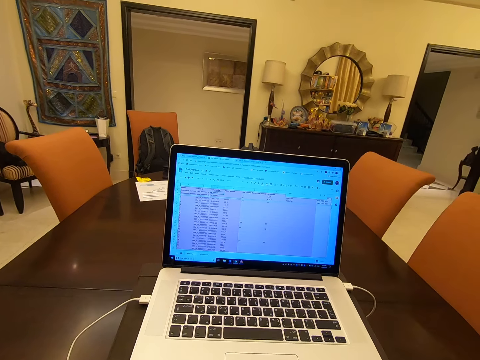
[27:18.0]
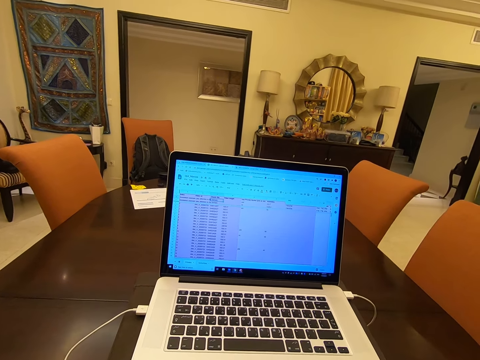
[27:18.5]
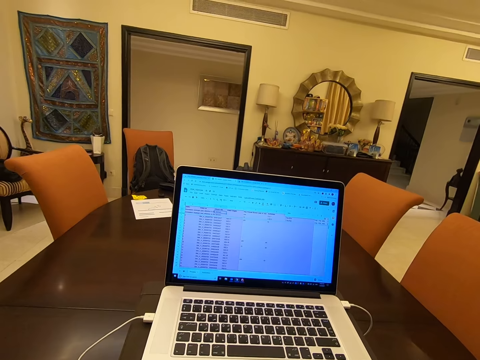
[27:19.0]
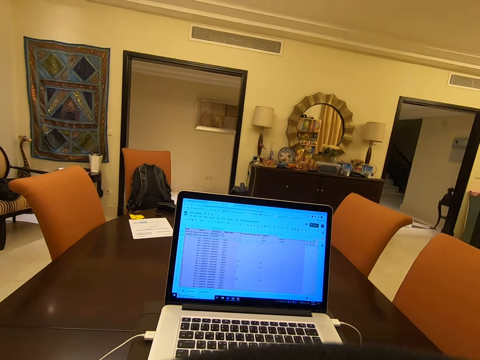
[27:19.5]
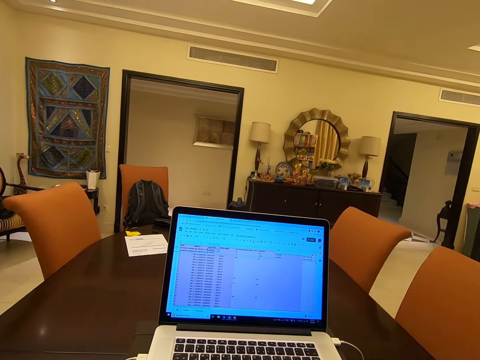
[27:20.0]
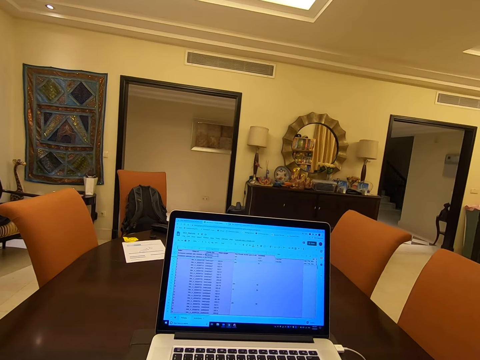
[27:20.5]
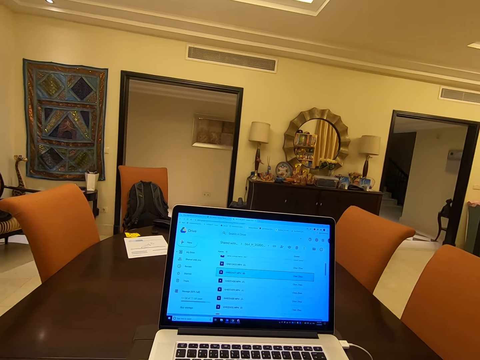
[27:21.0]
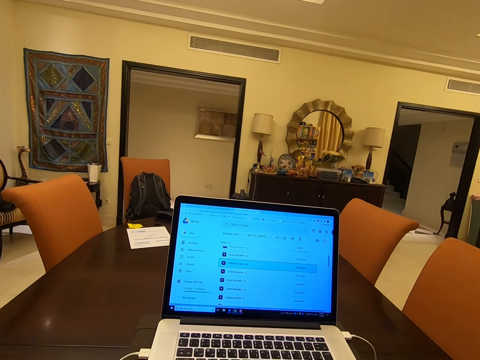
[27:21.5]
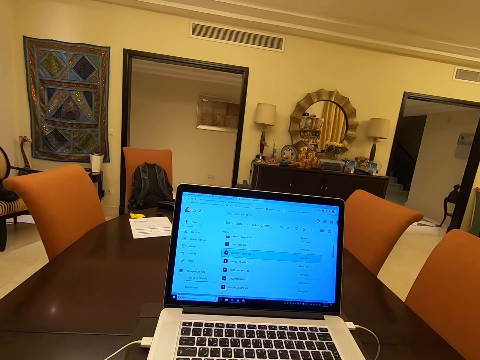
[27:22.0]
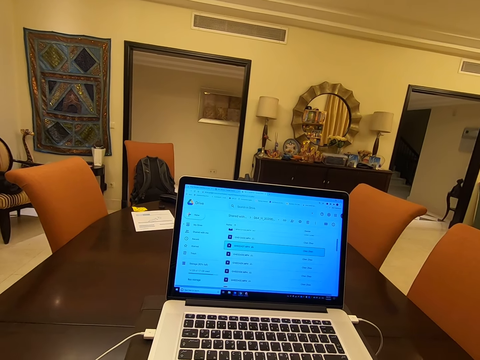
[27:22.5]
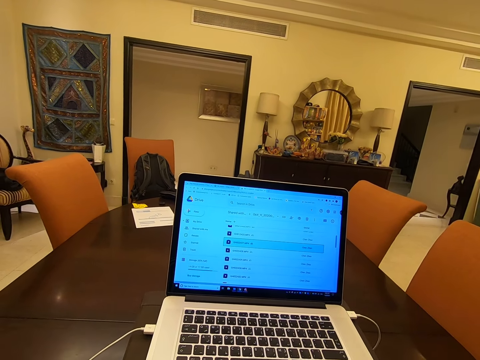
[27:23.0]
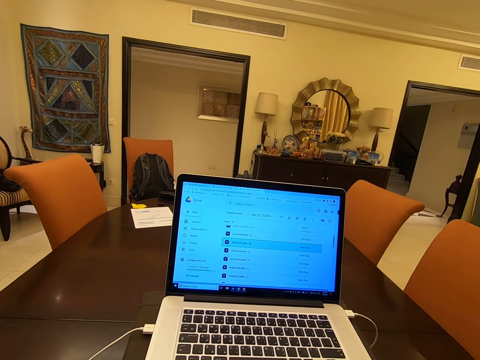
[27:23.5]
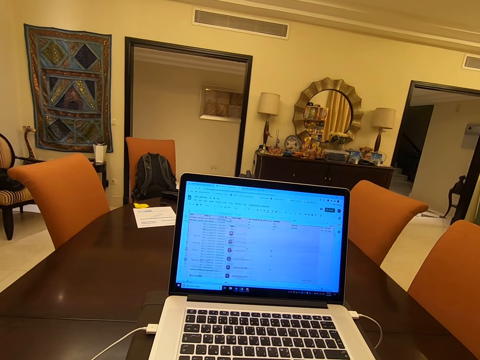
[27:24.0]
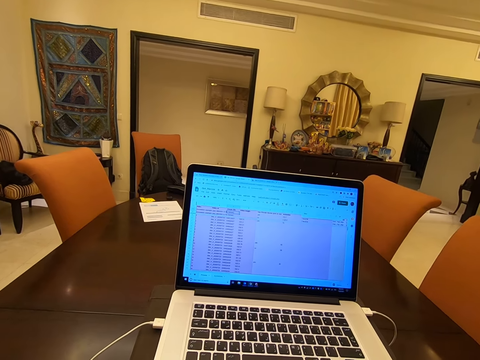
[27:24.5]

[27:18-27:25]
The camera wearer lifts their head up. They put their head down.

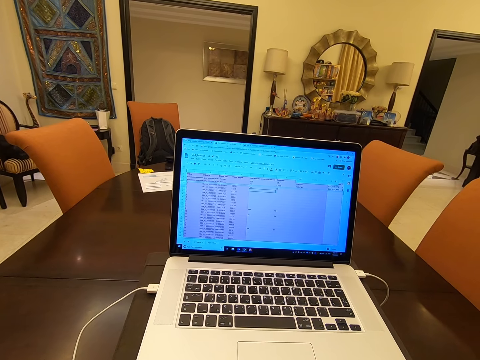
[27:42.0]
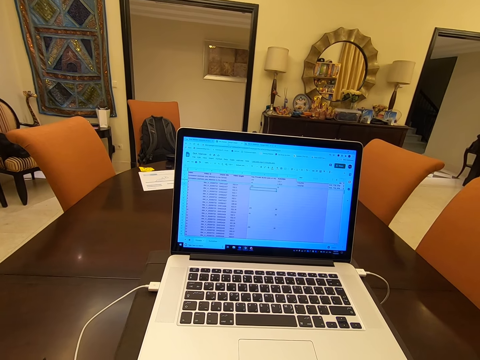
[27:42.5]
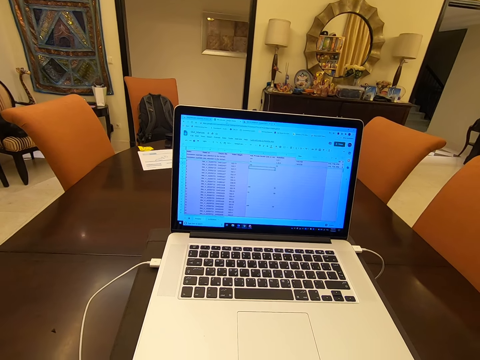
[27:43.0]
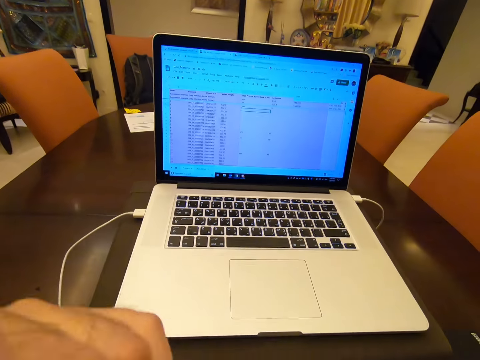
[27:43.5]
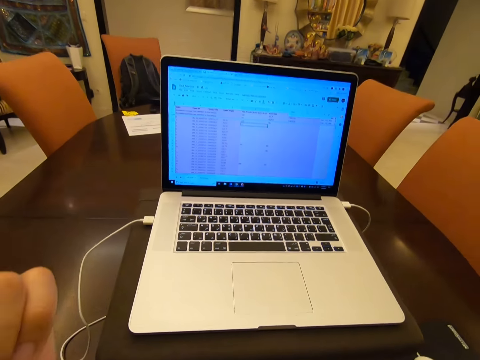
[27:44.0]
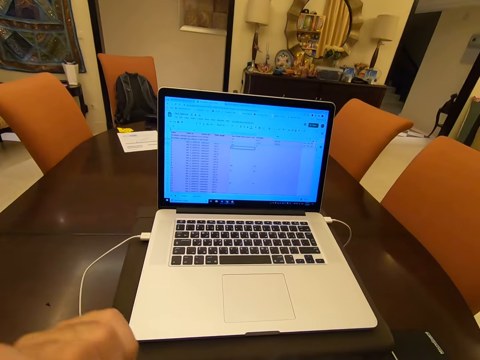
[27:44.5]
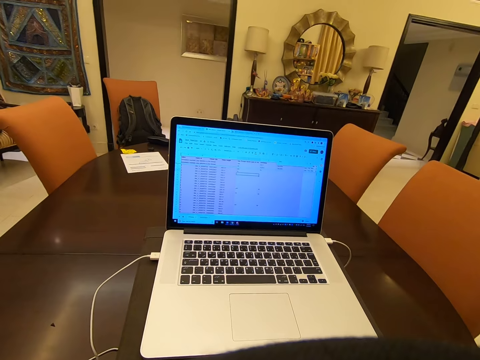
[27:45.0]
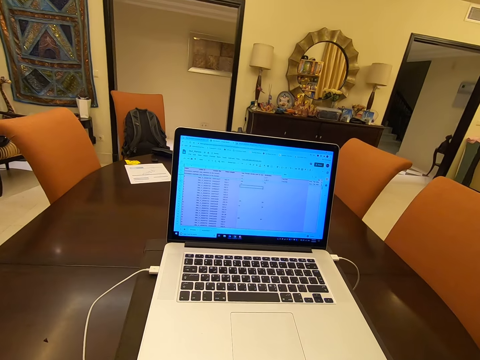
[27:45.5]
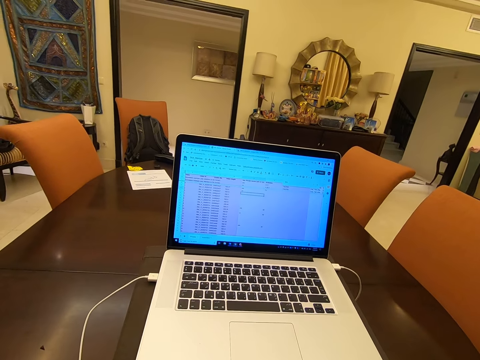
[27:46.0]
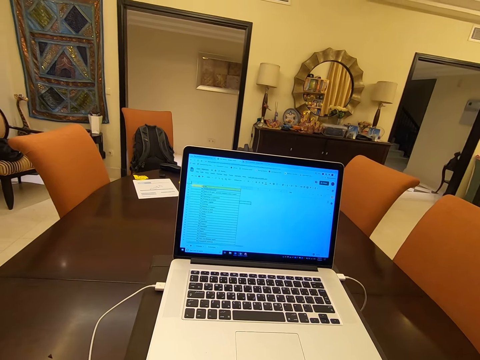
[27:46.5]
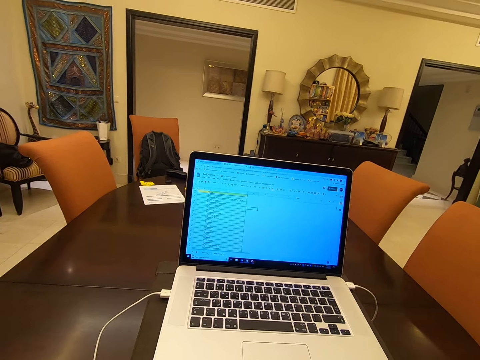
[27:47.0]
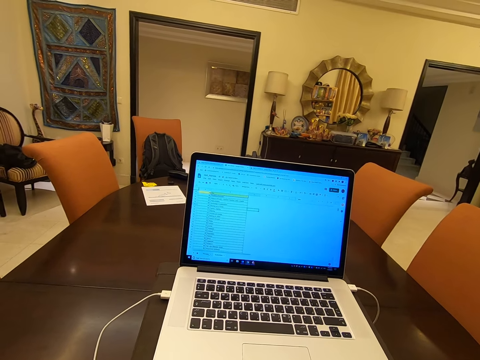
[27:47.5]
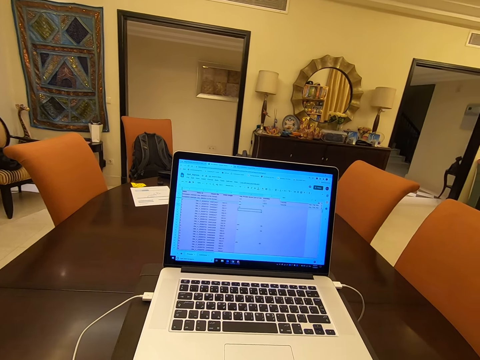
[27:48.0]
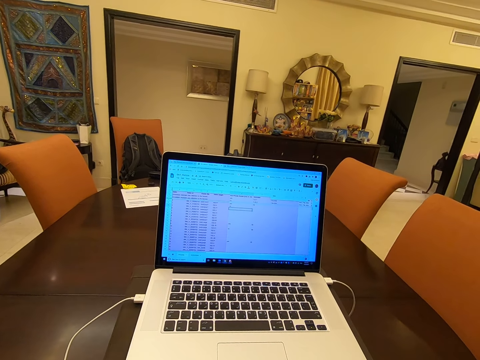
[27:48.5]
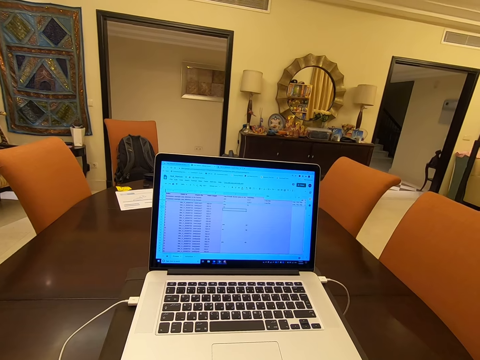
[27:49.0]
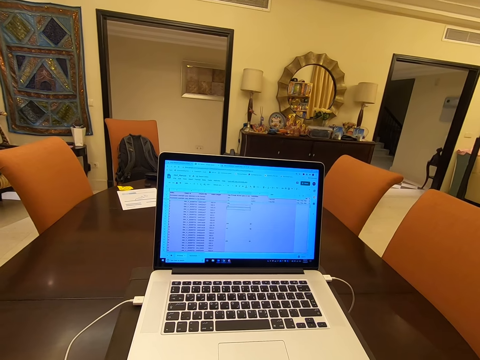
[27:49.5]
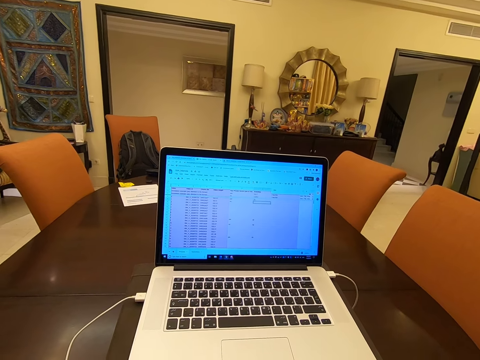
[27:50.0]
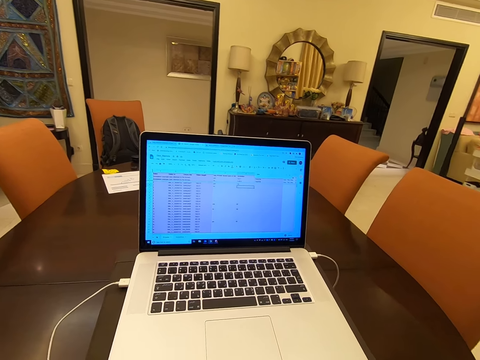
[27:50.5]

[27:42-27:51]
The camera wearer lifts their hand up. They put their hand down.

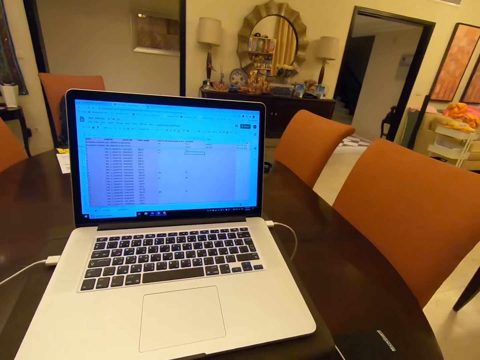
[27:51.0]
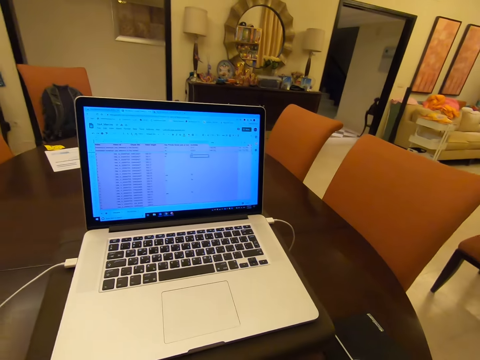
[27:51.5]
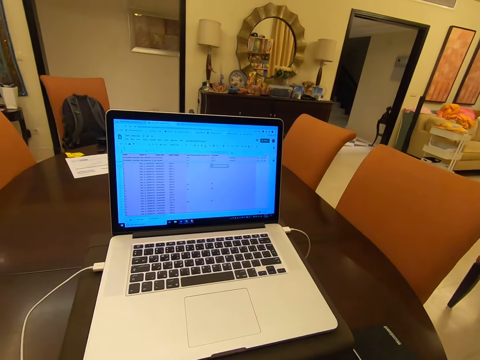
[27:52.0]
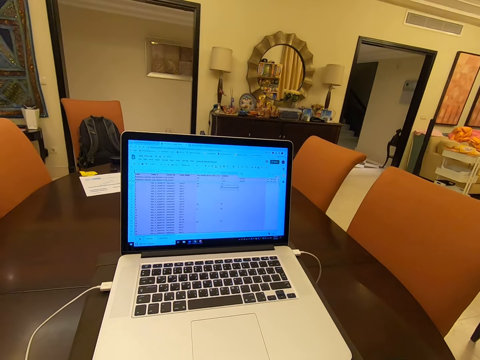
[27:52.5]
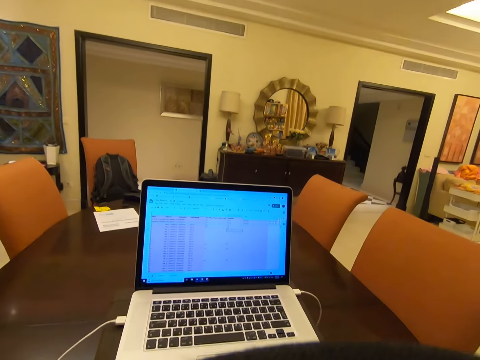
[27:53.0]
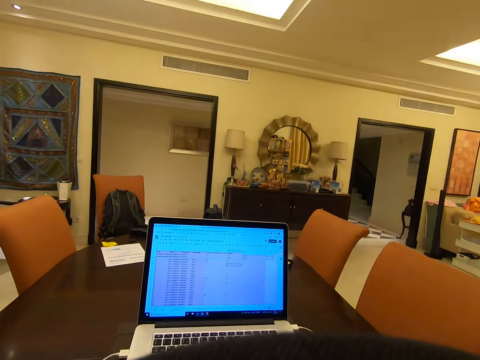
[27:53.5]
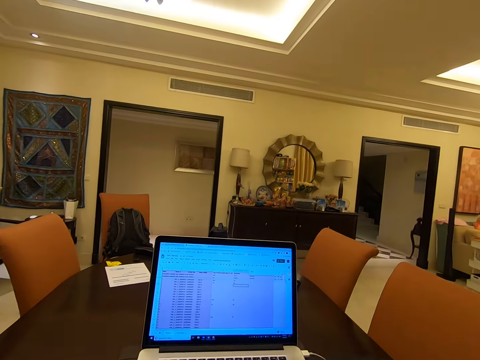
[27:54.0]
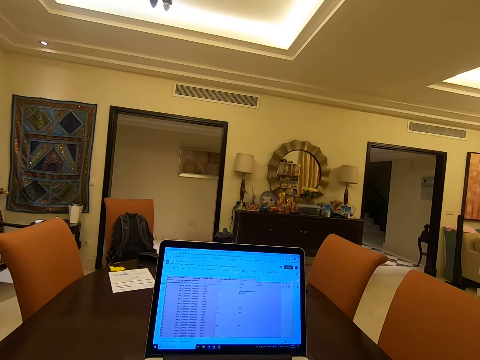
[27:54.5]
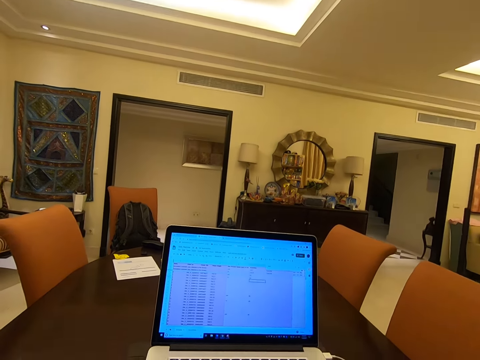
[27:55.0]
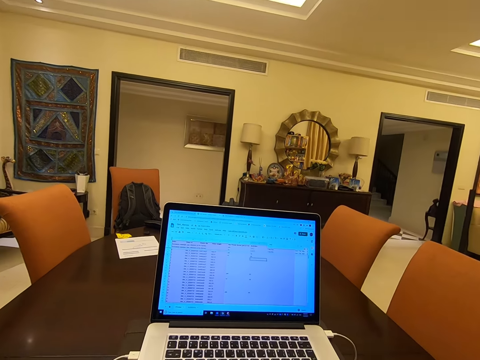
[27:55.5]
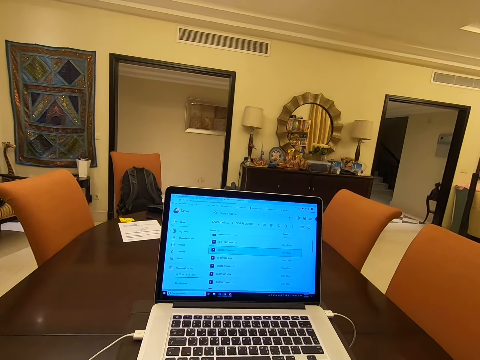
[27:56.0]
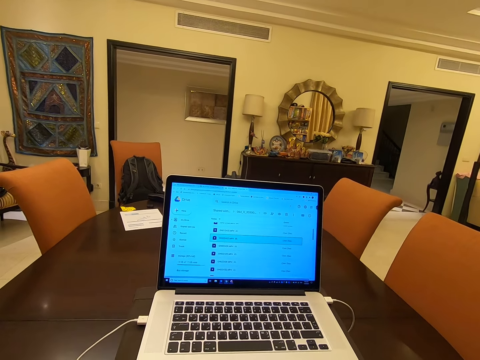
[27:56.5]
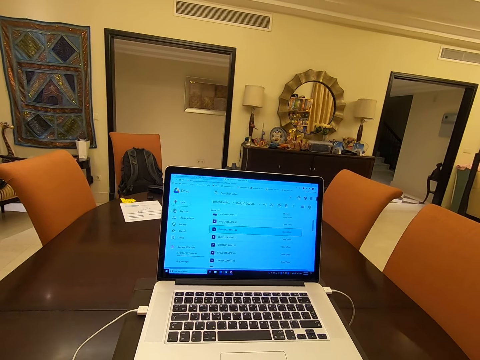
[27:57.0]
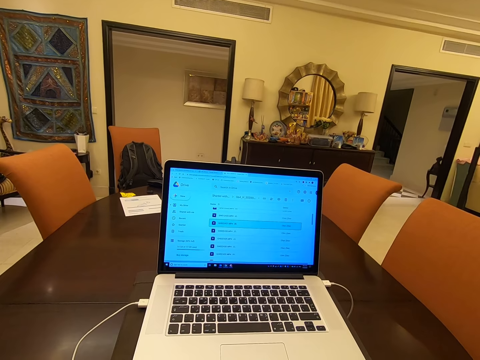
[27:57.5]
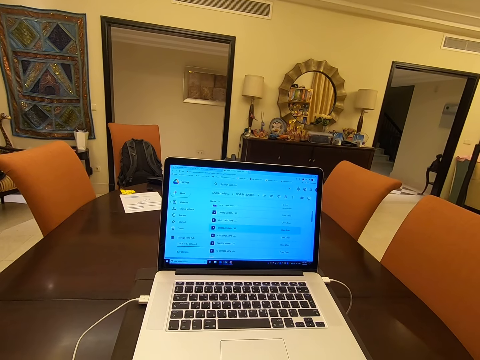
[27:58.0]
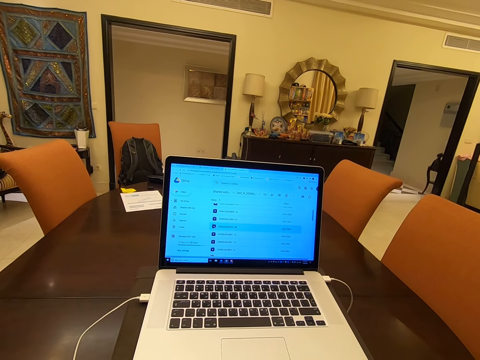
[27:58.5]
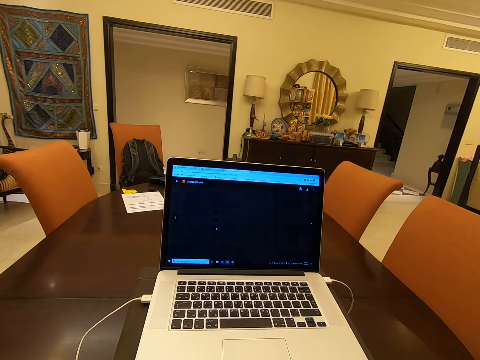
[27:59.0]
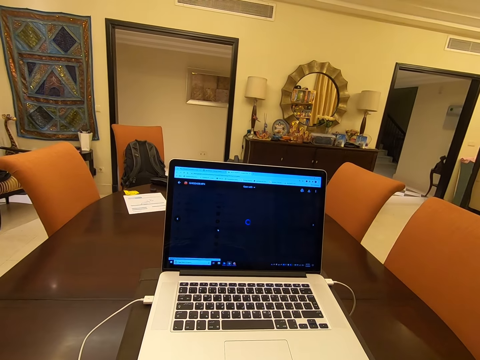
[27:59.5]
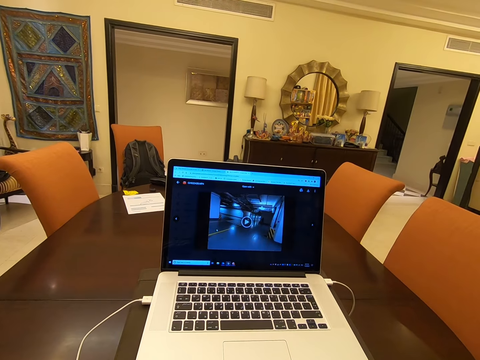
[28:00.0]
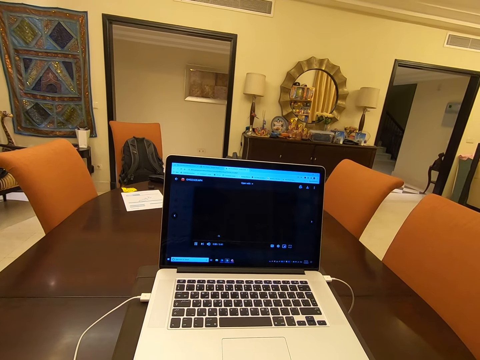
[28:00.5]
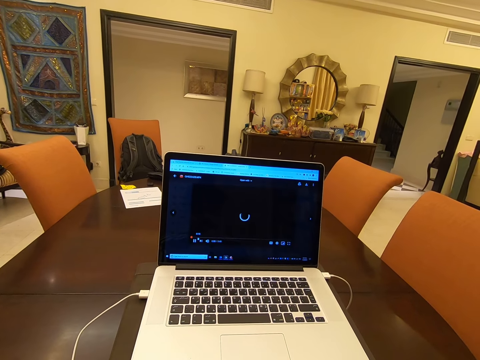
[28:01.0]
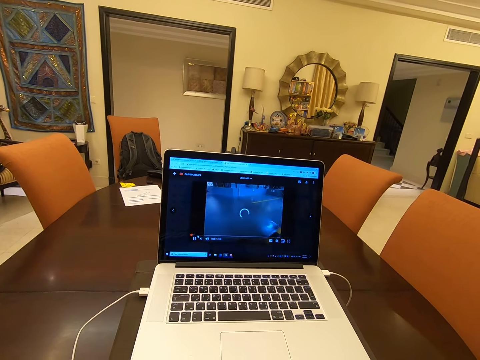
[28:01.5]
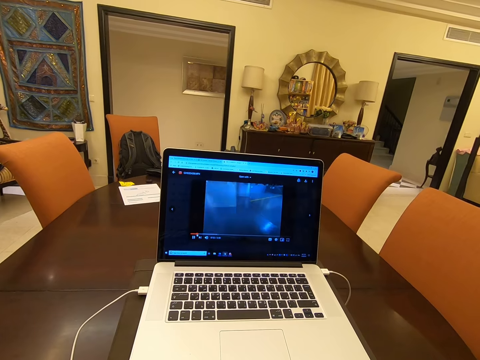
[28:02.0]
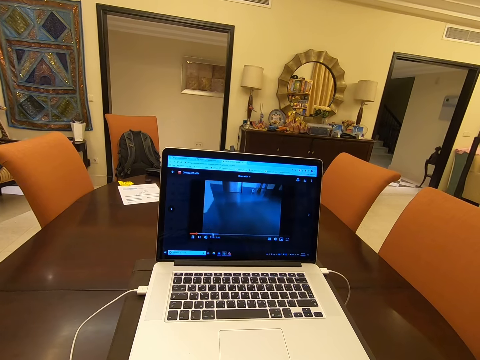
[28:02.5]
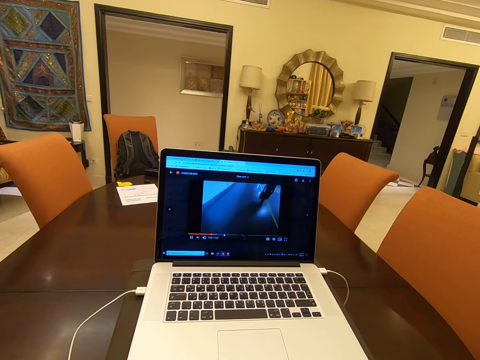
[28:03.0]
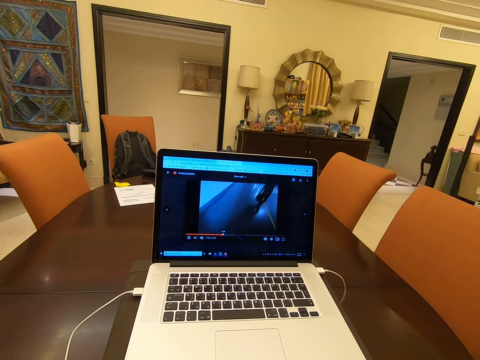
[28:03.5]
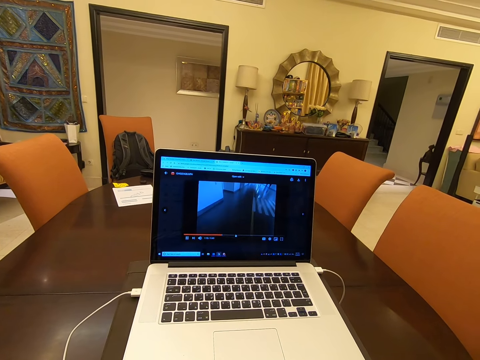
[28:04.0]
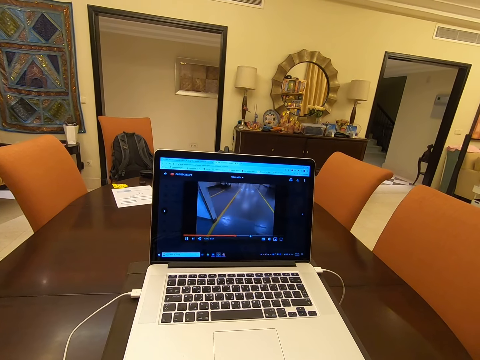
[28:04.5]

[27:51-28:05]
The camera wearer lifts their head up. They put their head down.
